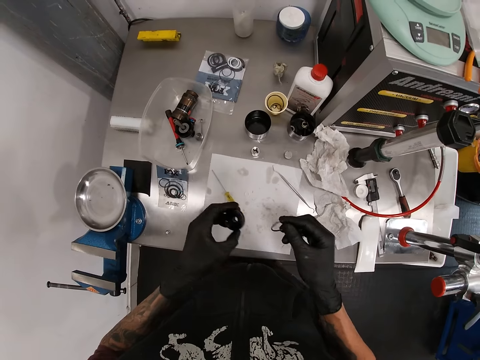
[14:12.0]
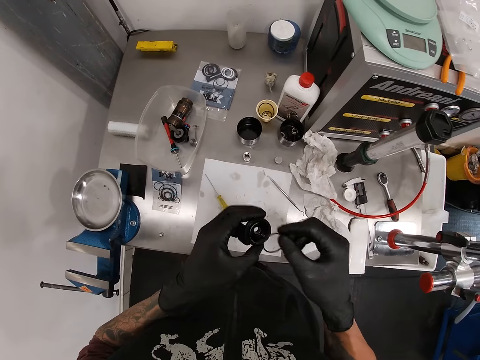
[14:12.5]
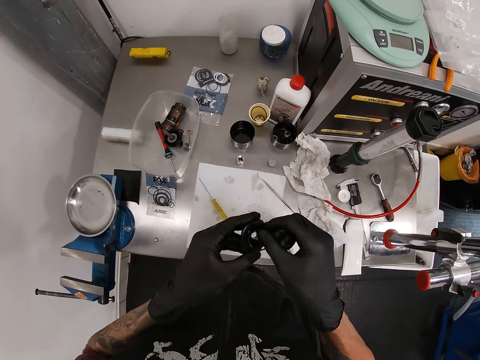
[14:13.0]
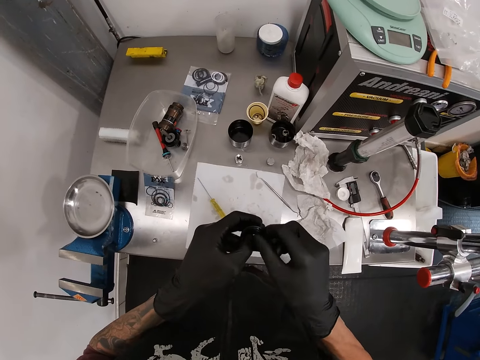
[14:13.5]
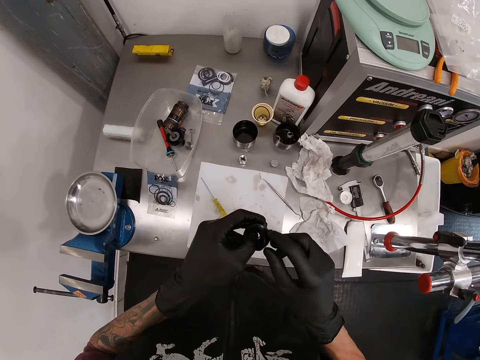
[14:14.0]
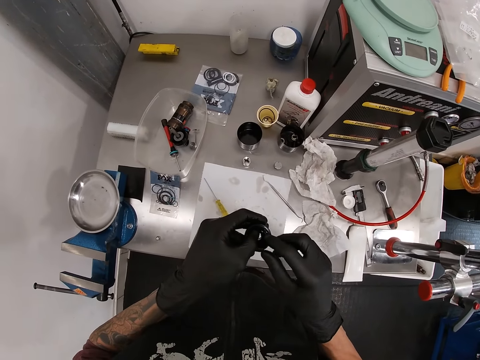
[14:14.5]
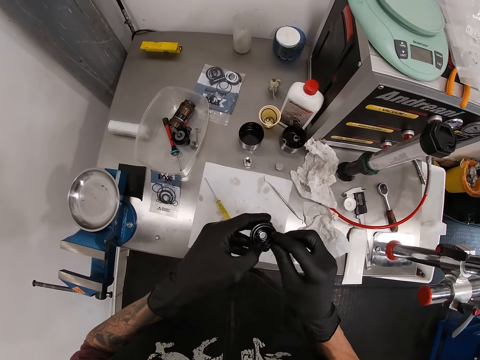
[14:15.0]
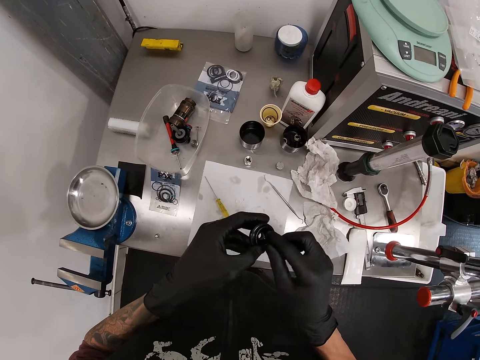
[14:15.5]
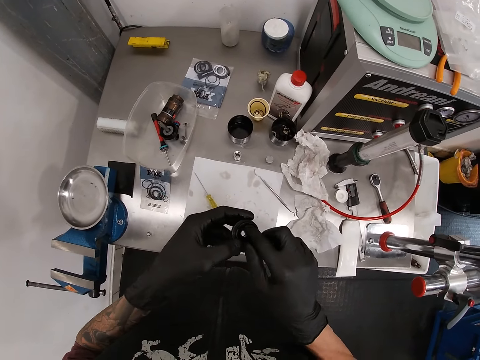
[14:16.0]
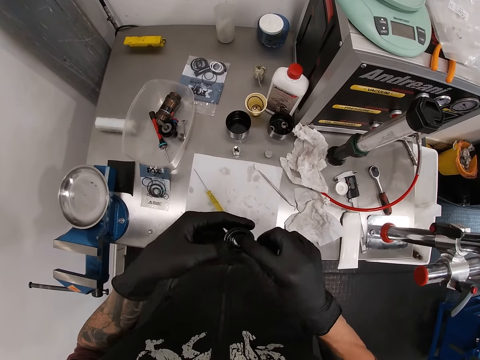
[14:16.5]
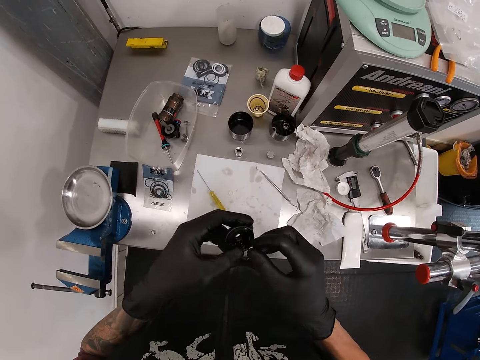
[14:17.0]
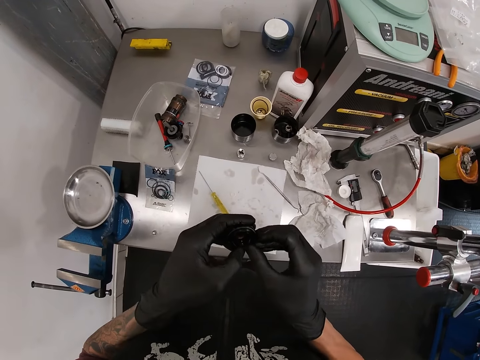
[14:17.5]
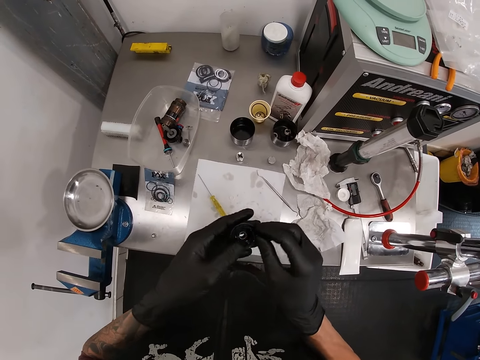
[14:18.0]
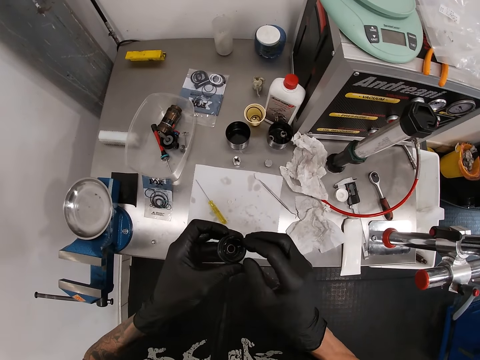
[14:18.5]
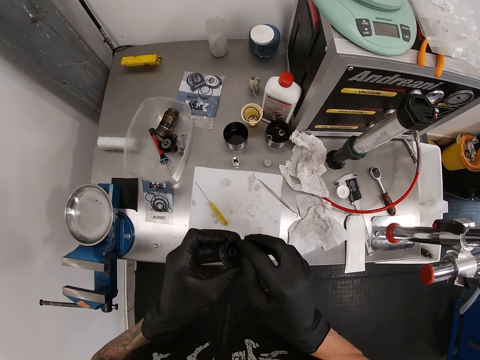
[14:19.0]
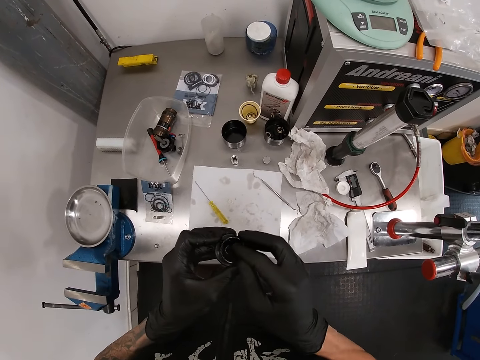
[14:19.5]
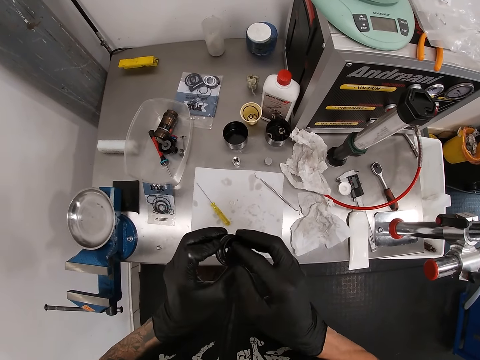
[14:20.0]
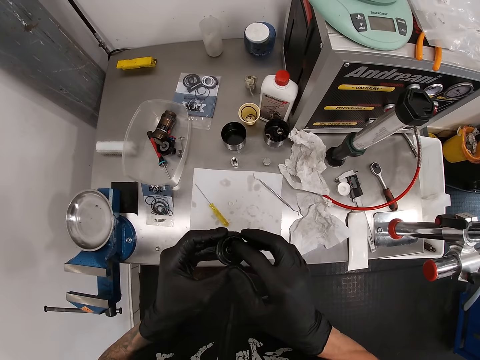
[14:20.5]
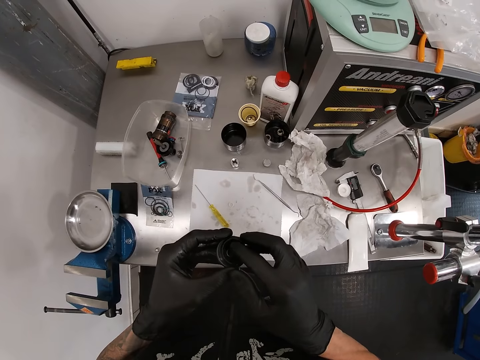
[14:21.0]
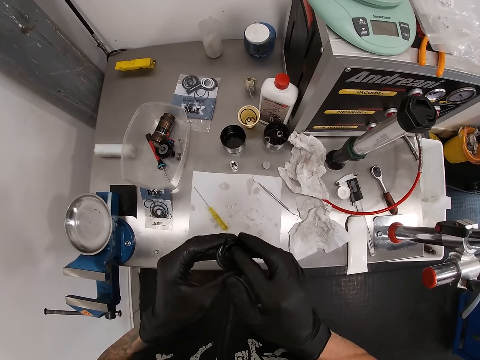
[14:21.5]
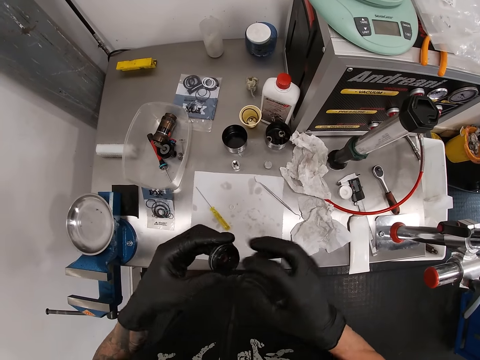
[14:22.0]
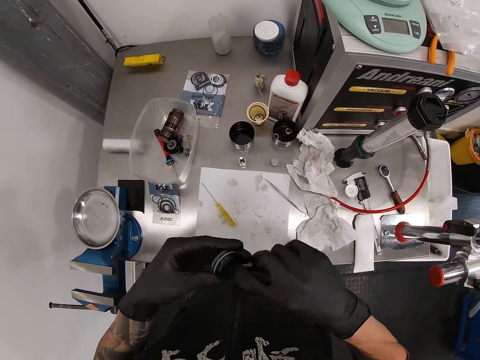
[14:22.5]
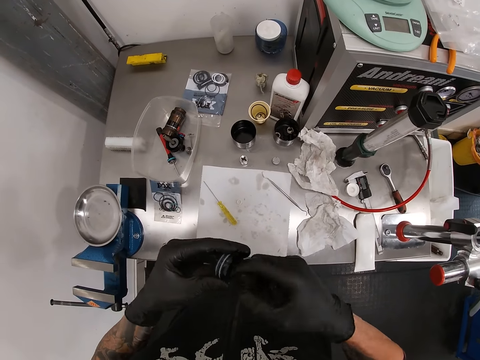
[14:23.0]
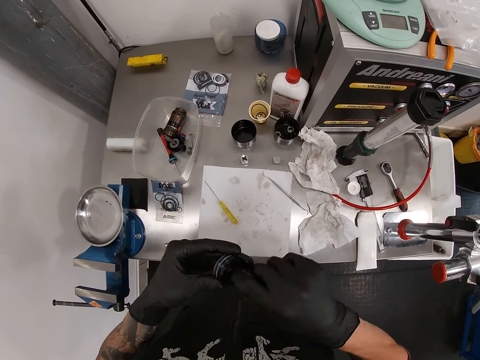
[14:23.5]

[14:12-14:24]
The camera wearer picks a big ring. He inserts the seal ring into the bearing with both his hands.

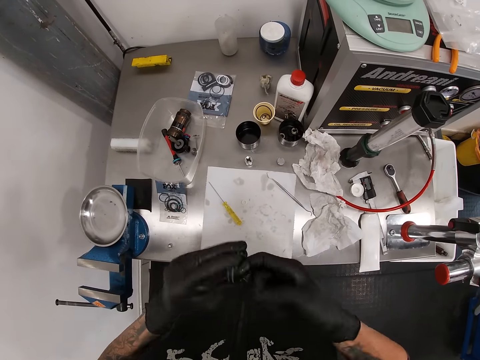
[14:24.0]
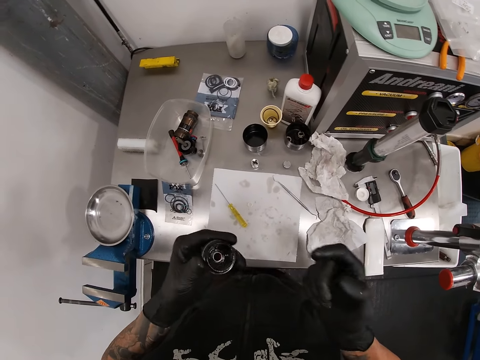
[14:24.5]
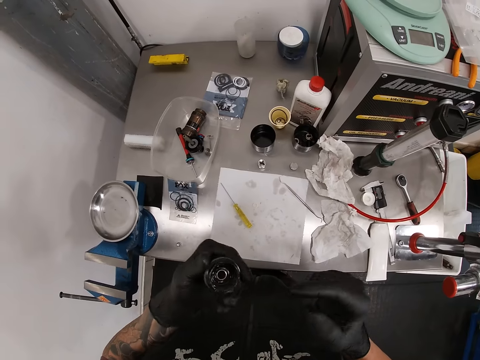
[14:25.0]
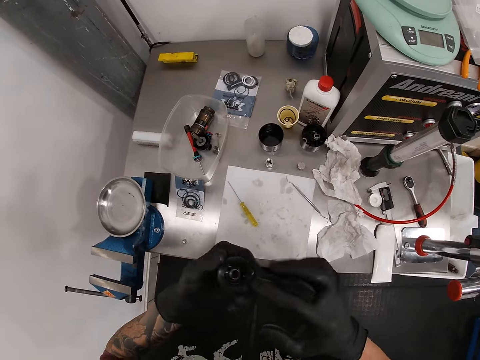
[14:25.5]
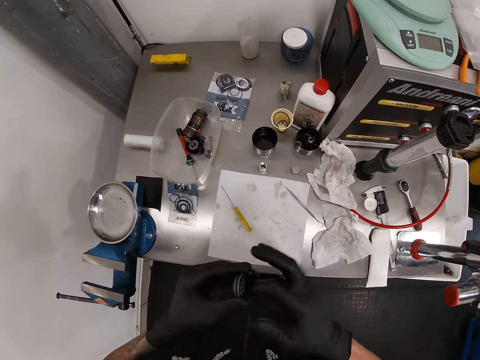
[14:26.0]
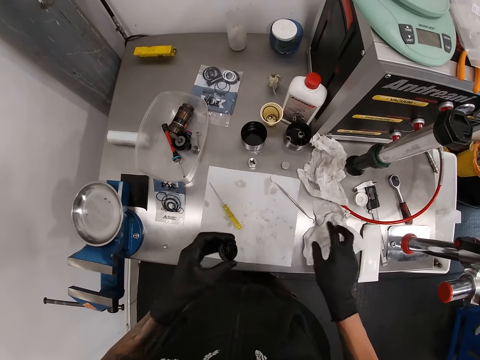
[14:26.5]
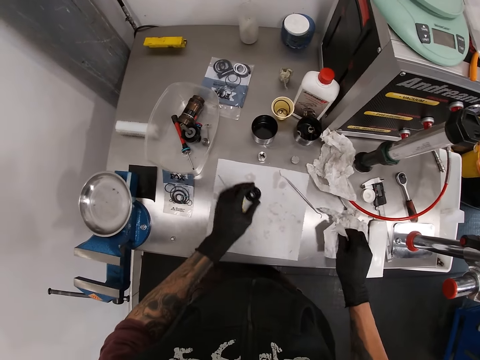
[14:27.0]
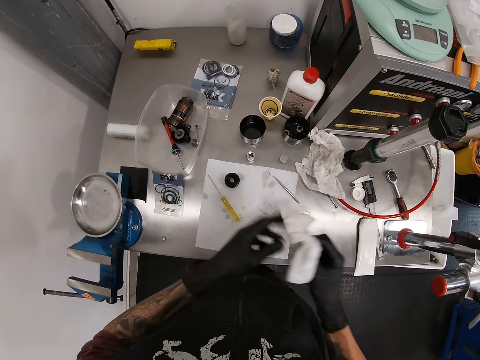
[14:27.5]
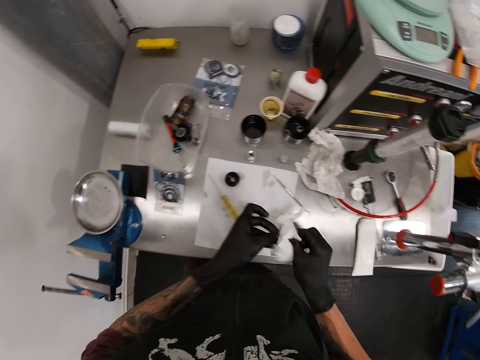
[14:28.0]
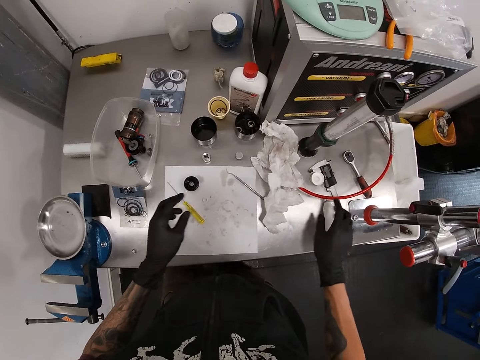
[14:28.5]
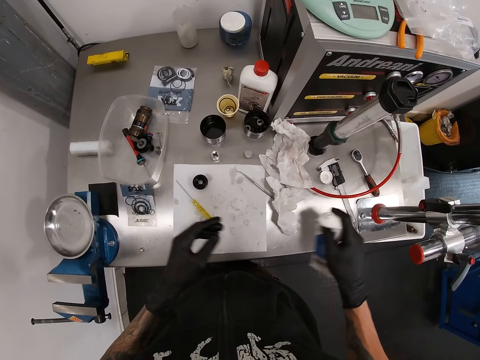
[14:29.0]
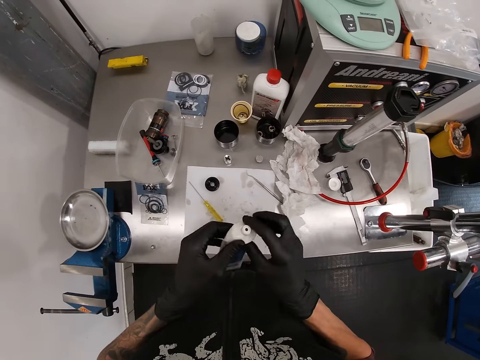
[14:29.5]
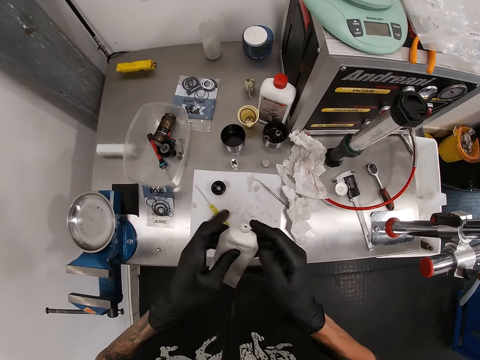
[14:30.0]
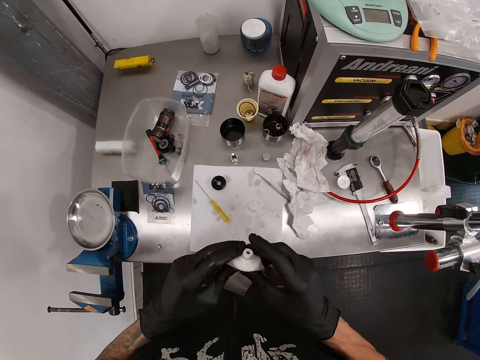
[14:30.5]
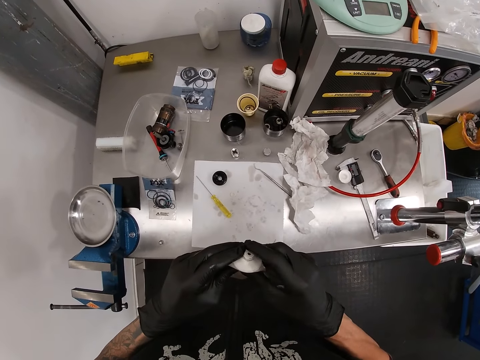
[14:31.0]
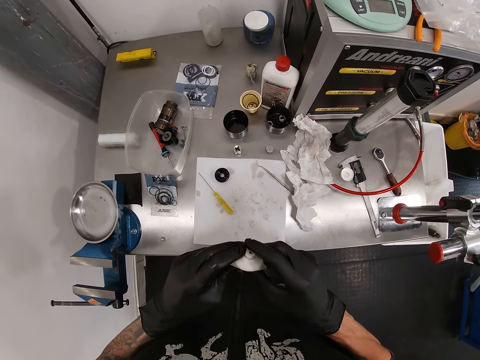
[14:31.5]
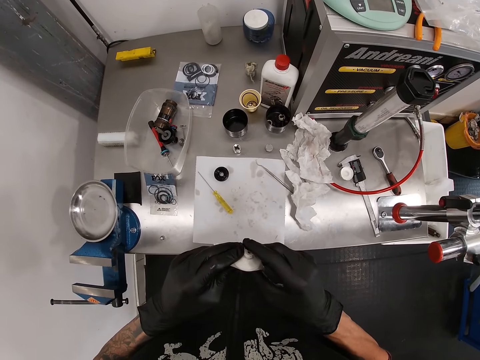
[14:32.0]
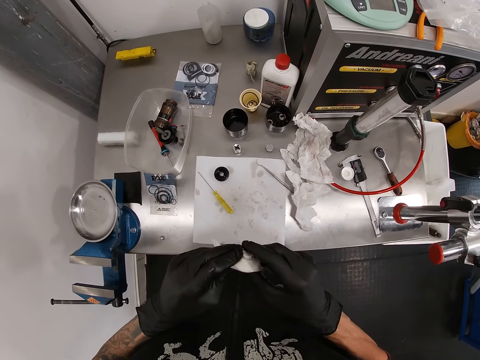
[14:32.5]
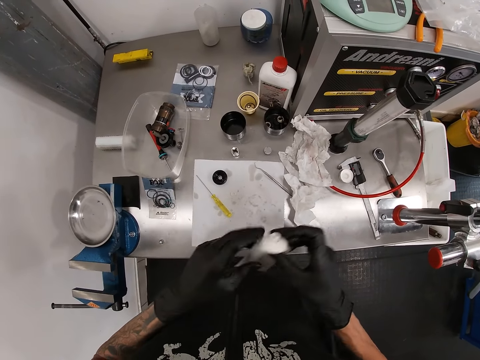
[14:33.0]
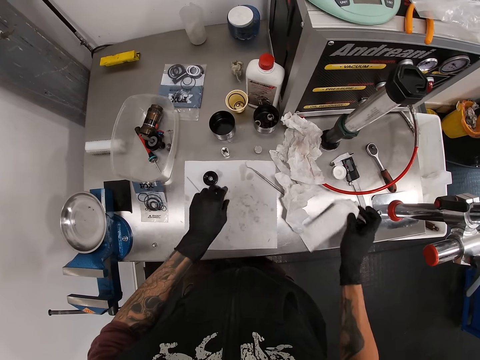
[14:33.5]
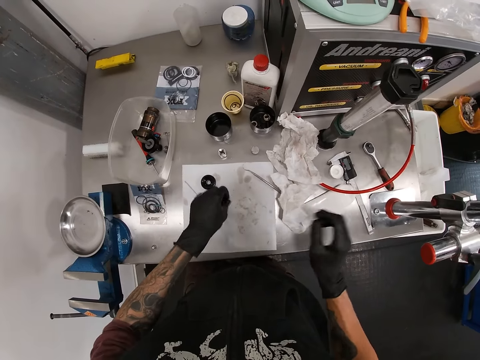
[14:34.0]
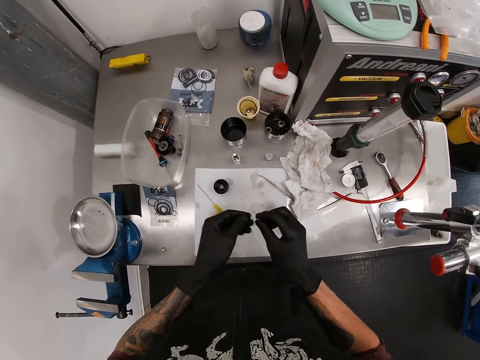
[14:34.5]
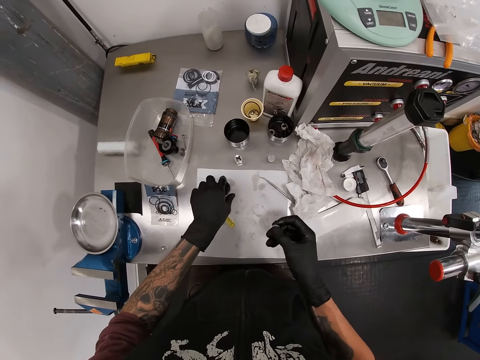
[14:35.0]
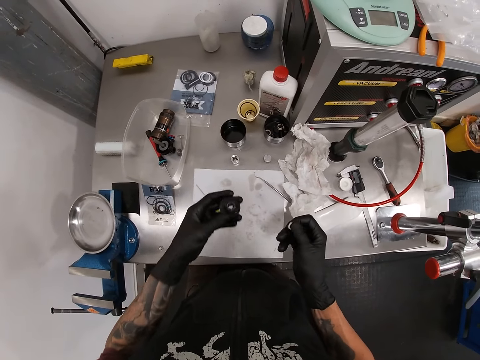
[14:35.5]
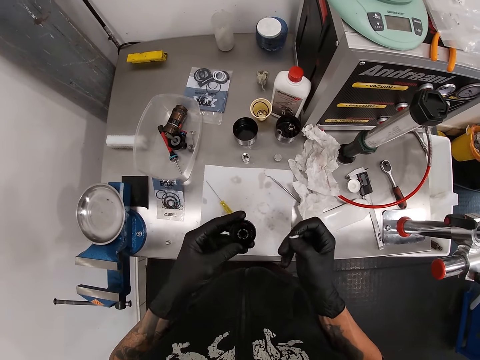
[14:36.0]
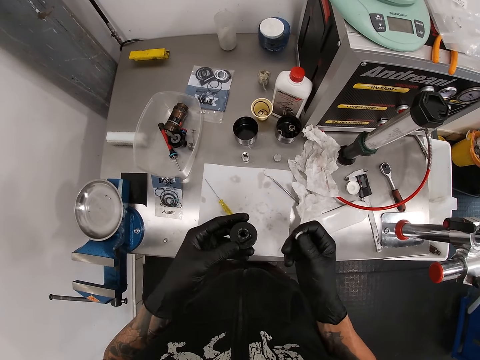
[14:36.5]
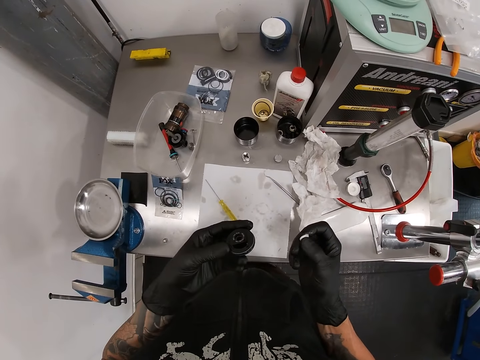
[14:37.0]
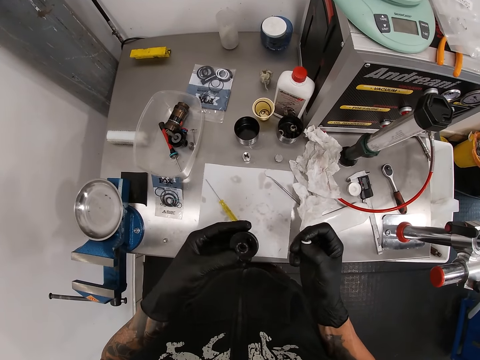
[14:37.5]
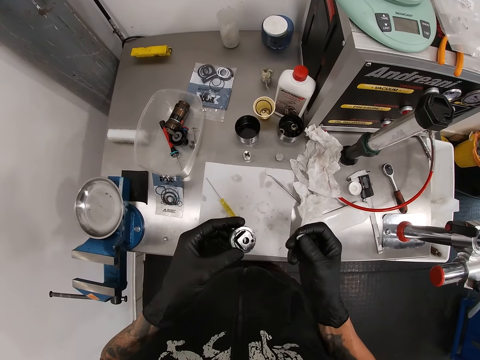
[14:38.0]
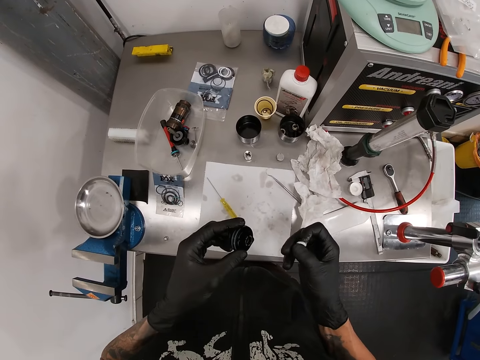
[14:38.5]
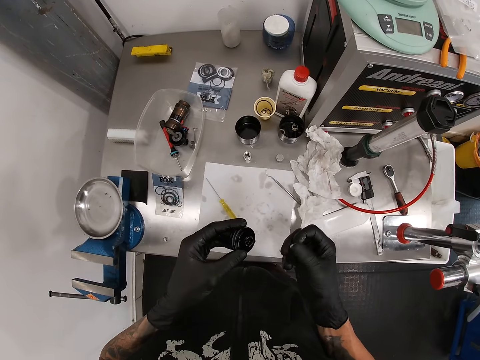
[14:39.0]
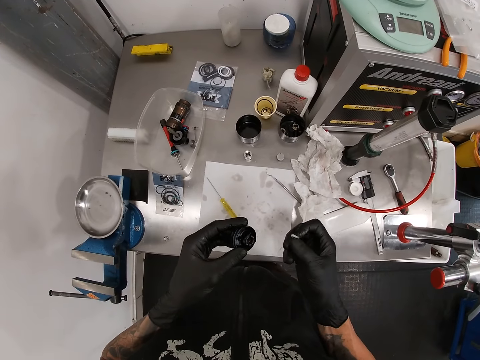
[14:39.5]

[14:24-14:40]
The camera wearer picks the tissue paper from the workbench with his right hand. He drops the bearing on the paper with his left hand. He cleans both his hands with the tissue paper. He drops the tissue paper on the workbench with his right hand. He picks the lubricant from the workbench with his right hand. He holds the lubricant with both his hands. He applies grease from the lubricant on his right hand. He drops the lubricant on the workbench with his right hand. He picks a seal ring from the paper on the workbench with his left hand. He passes the seal ring from his left hand to his right hand. He picks the bearing from the paper on the workbench with his left hand.
